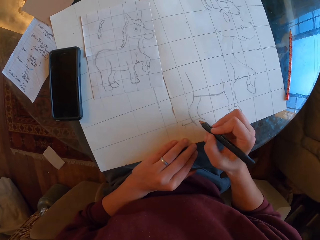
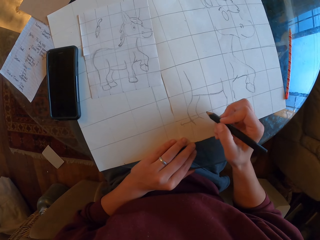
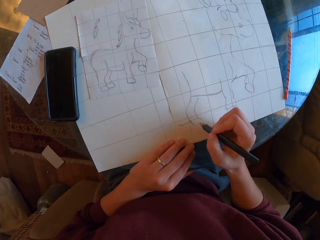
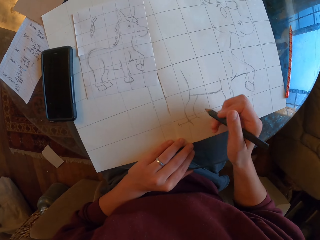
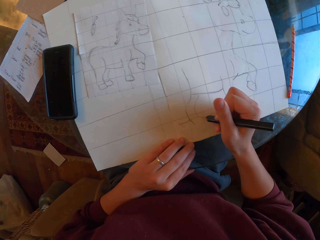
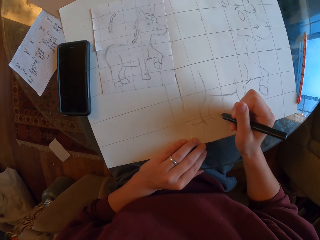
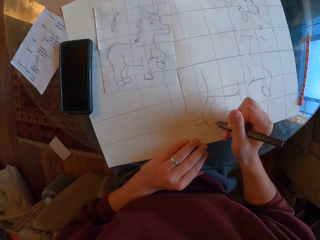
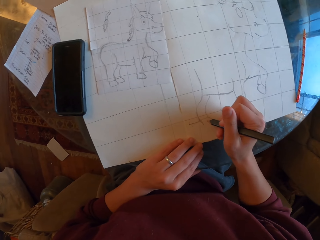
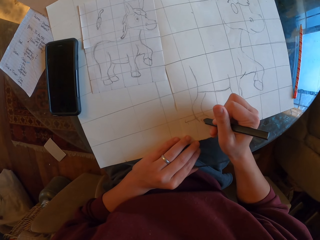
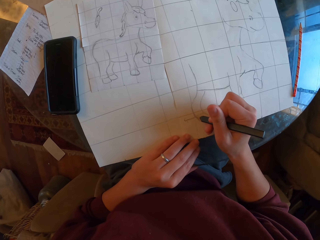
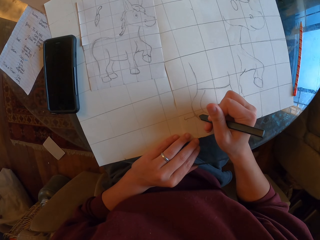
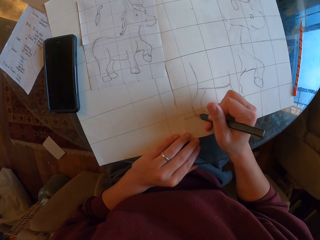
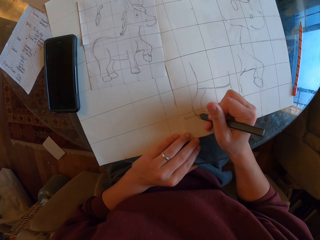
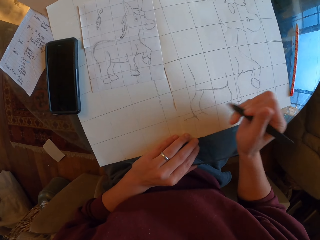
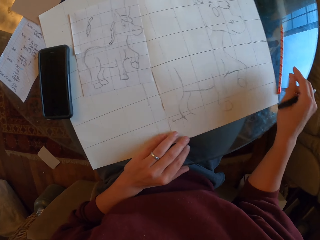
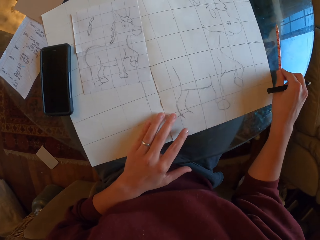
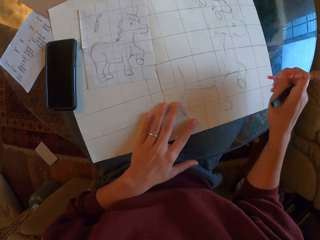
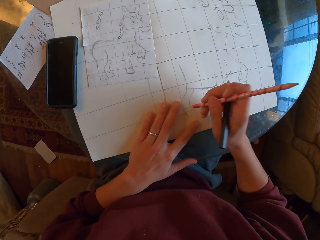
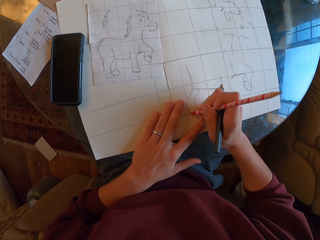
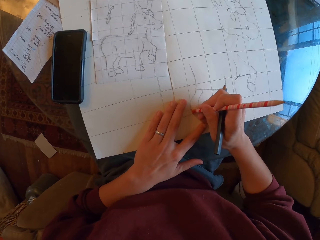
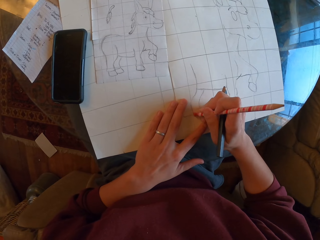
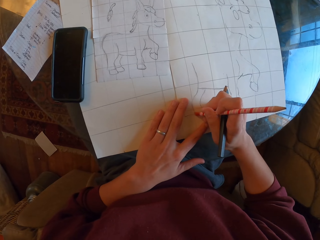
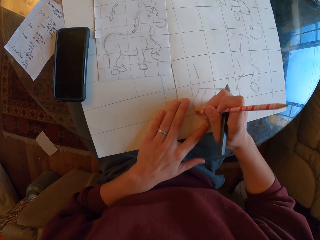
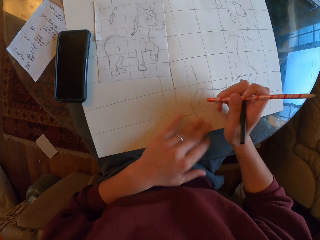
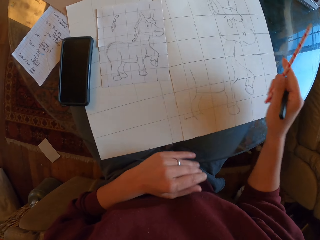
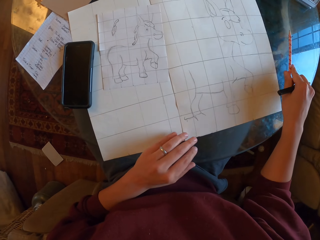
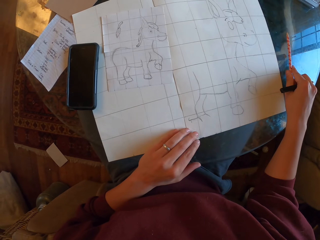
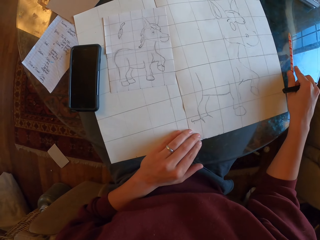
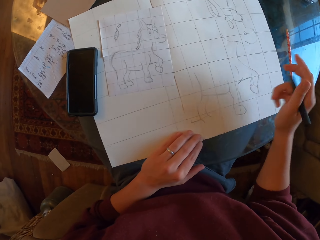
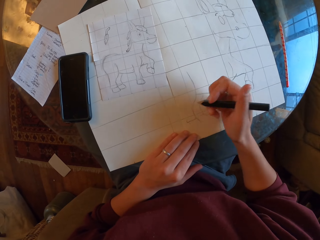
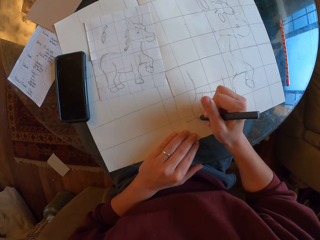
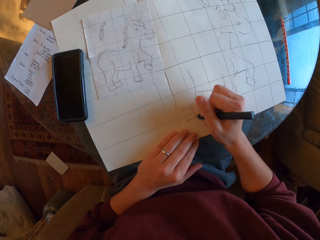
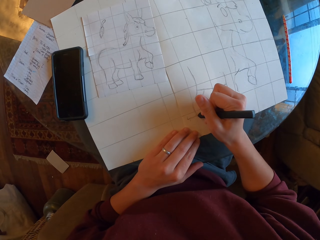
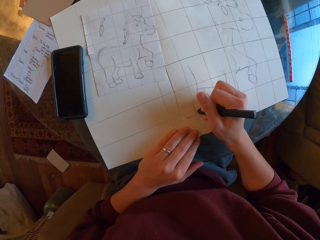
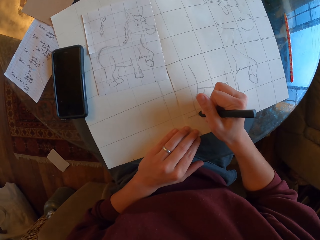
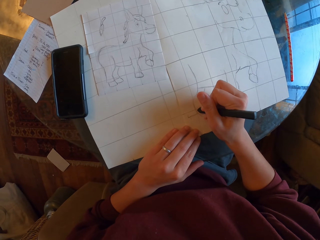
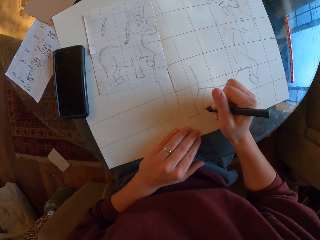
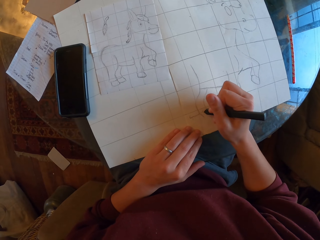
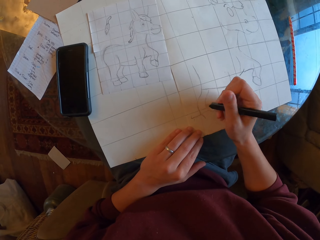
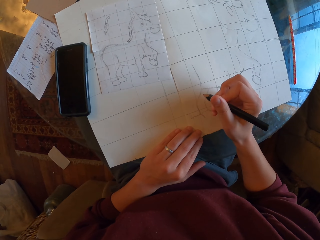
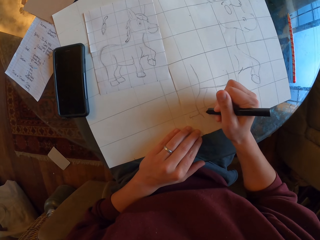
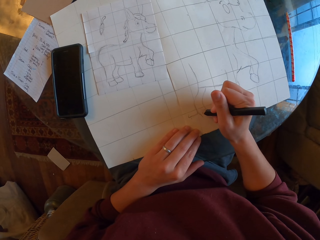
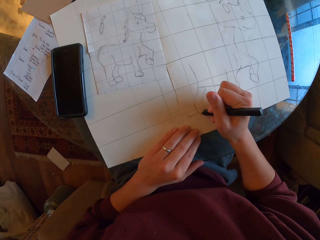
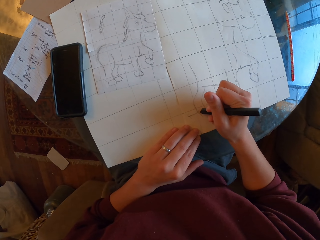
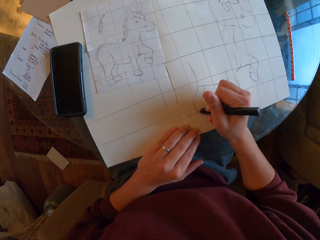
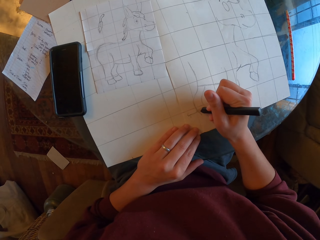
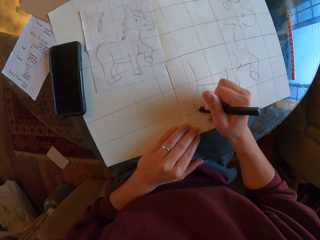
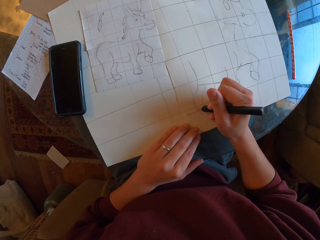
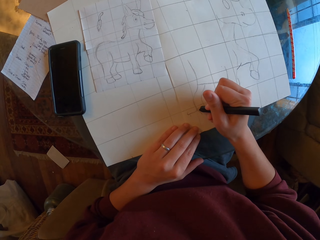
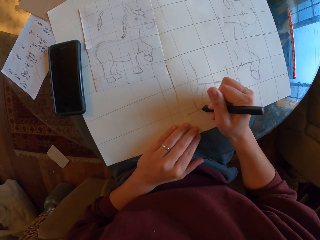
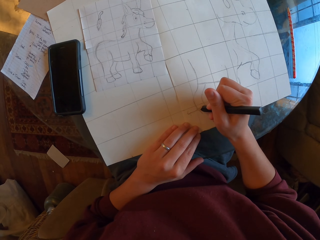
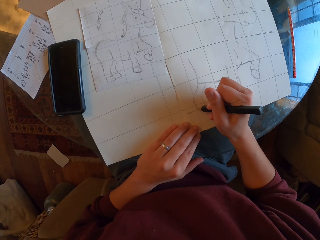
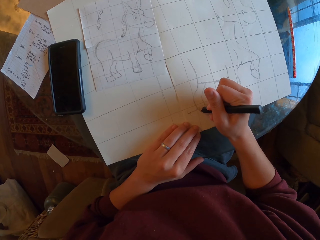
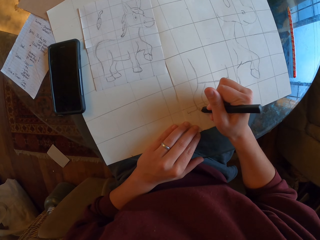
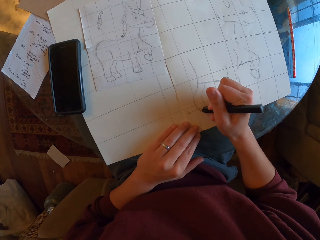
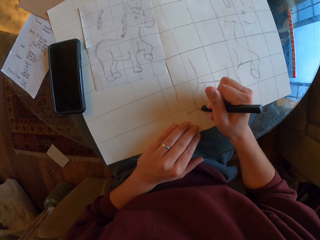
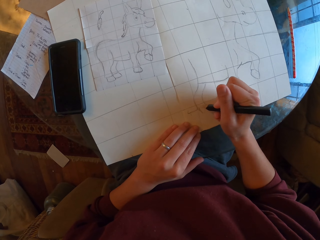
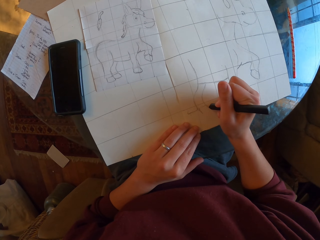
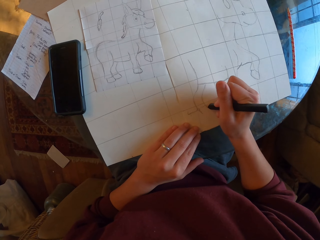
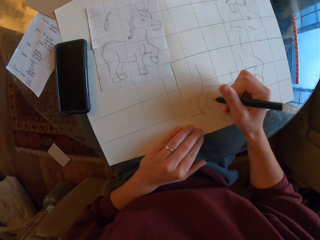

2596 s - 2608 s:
The camera wearer picks up a pencil on the table. They erase the drawing with a rubber. They wipe the drawing paper with a hand. They place the pencil on the table. They draw on the drawing paper.

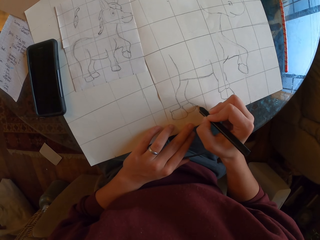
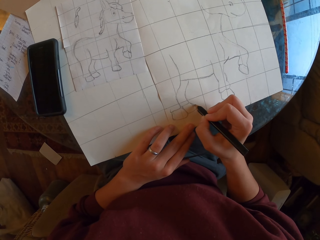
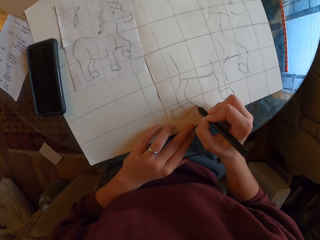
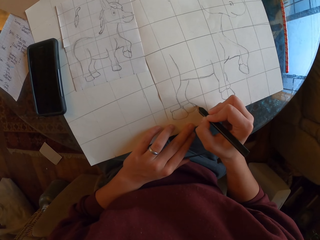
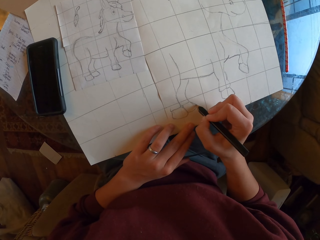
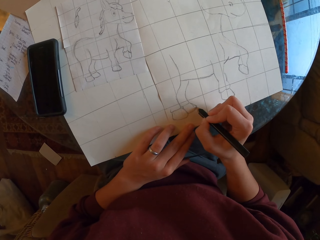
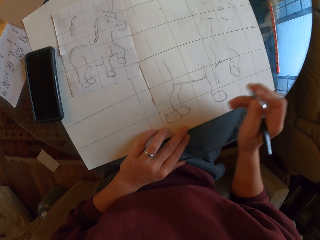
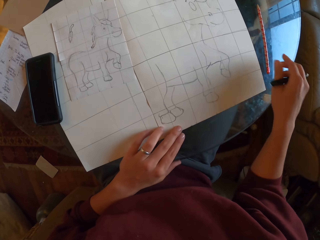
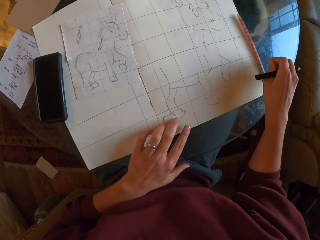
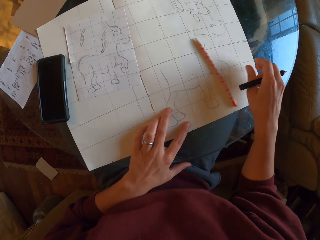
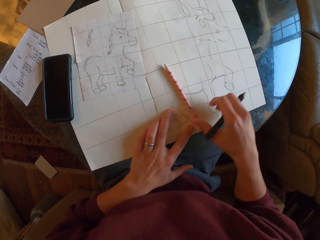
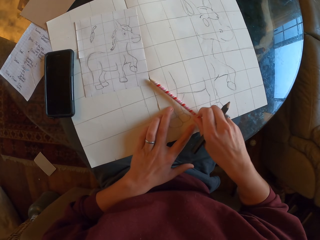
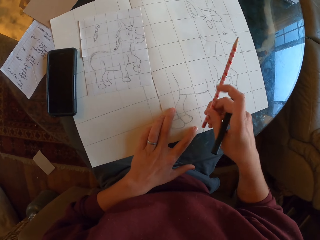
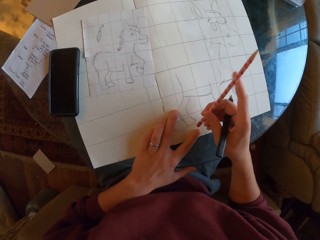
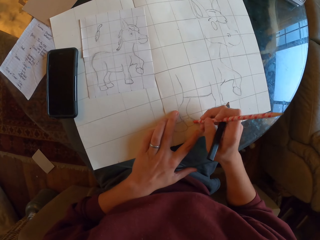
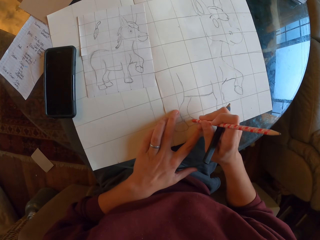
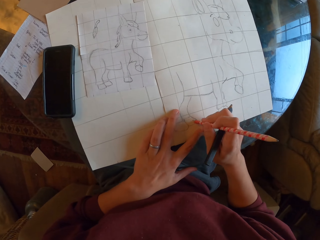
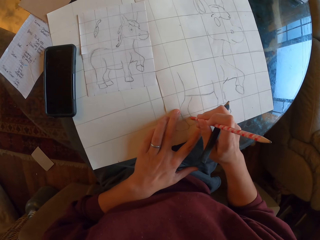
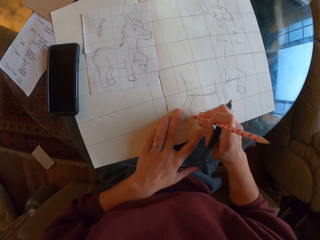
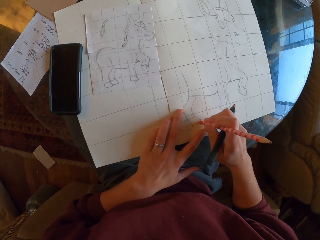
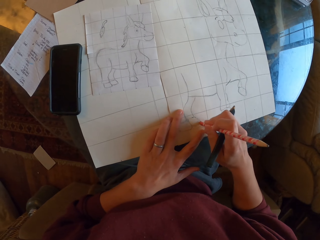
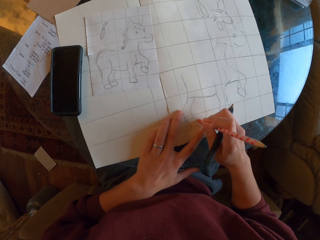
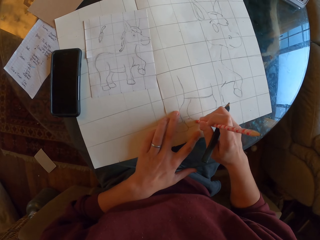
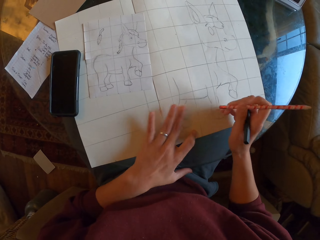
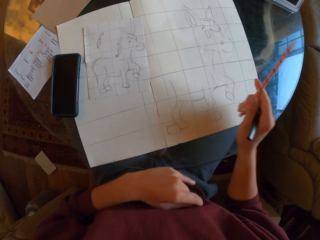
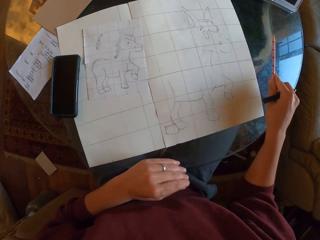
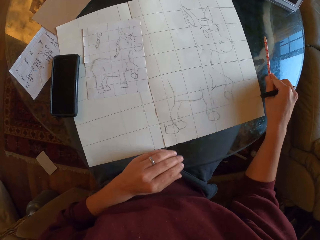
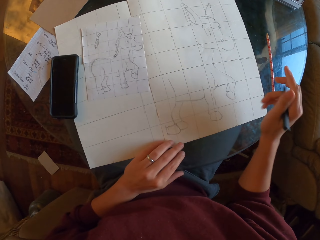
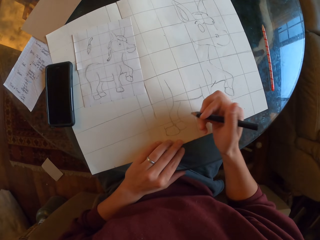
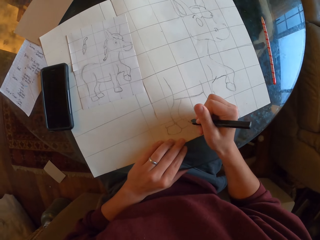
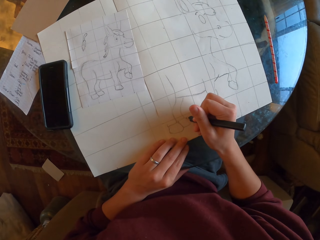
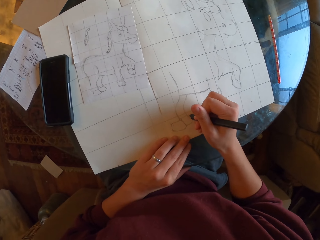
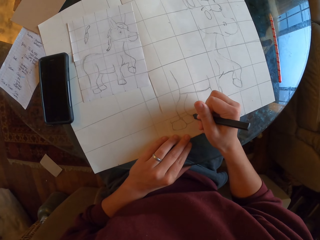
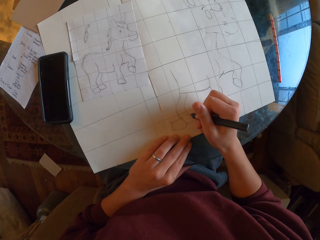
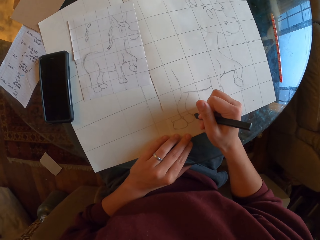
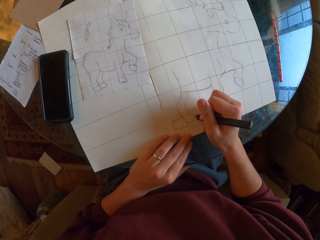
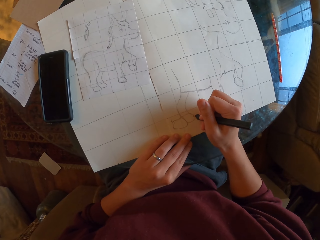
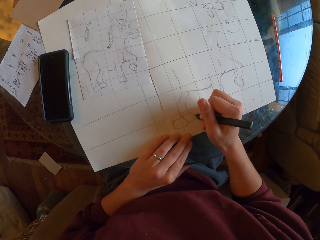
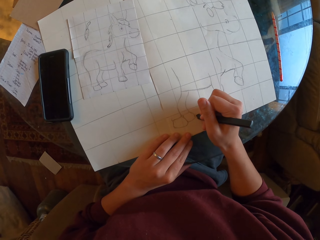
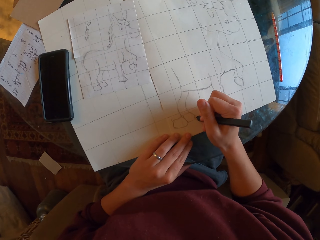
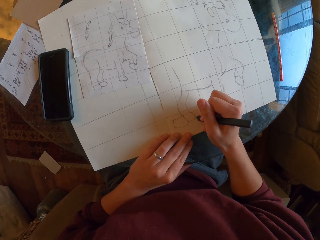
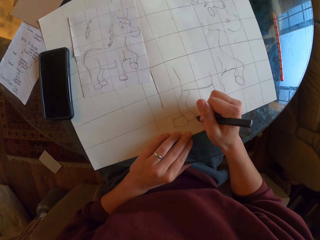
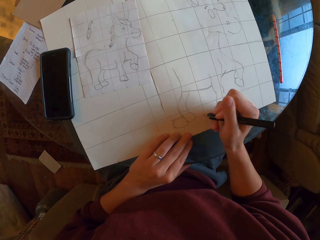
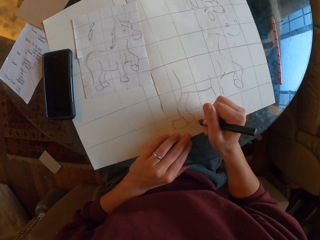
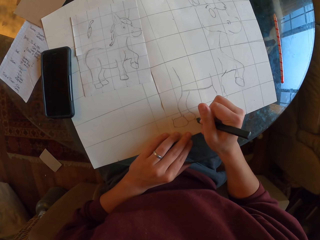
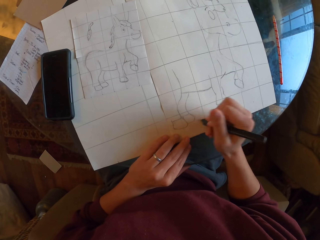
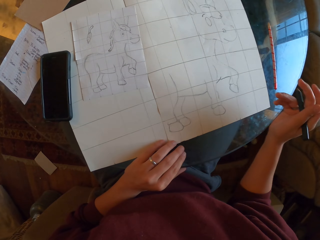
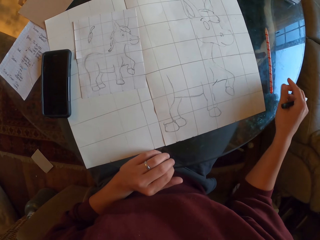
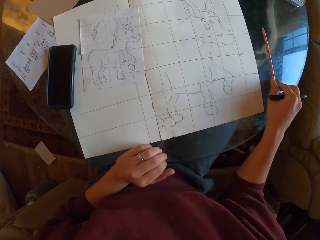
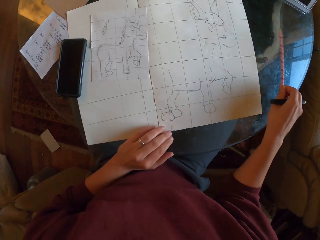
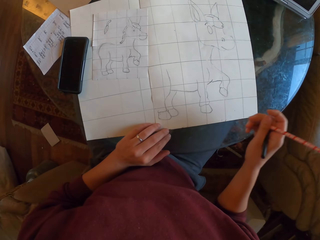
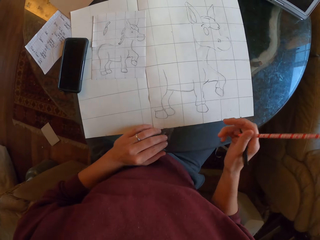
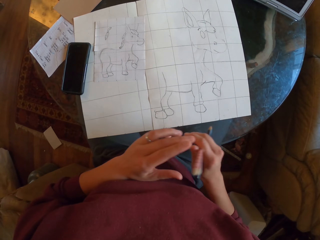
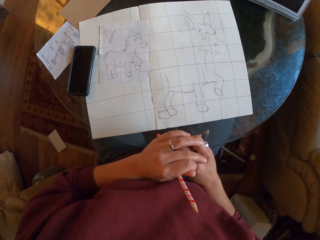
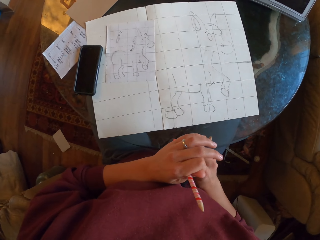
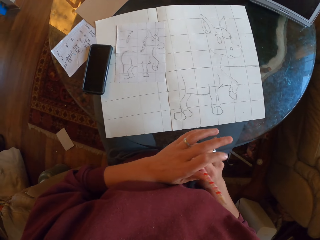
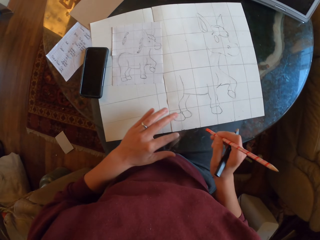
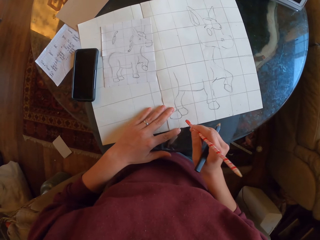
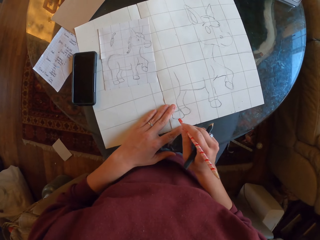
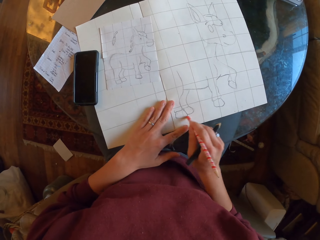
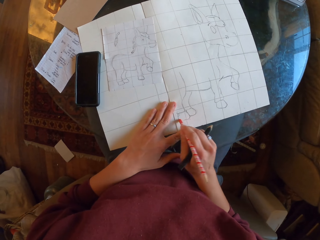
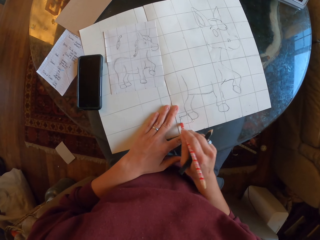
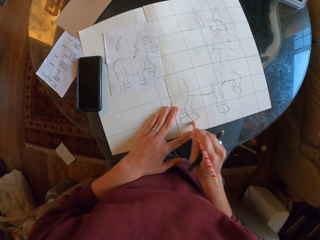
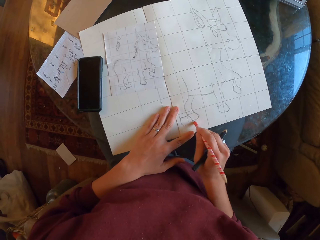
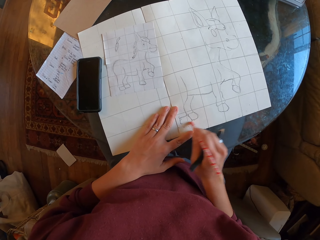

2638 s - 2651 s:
The camera wearer picks up a pencil on the table. They erase the drawing with a rubber. They wipe the drawing paper with a hand. They place the pencil on the table. They draw on the drawing paper. They pick up the pencil on the table. They hold the picked pencil with both hands. They drop the left hand. They erase the drawing with the rubber.
